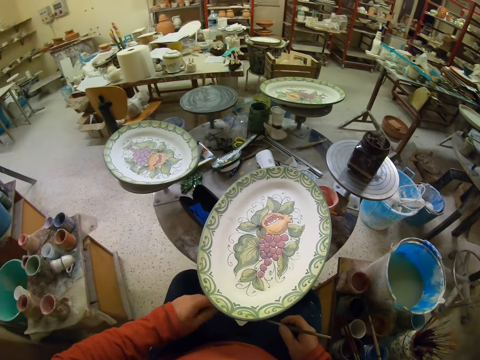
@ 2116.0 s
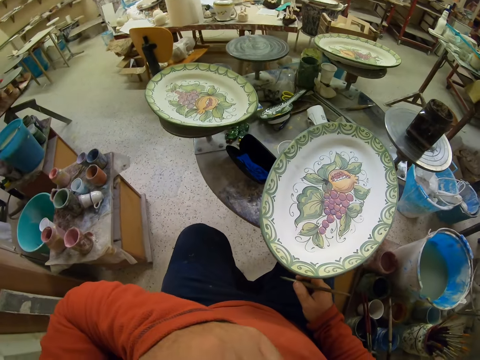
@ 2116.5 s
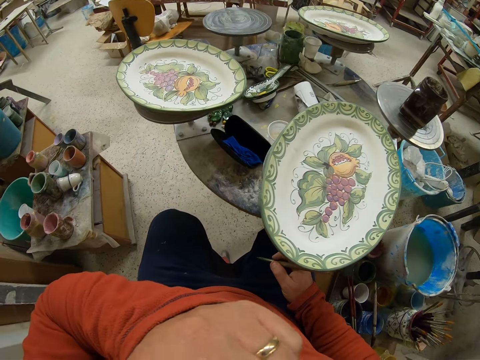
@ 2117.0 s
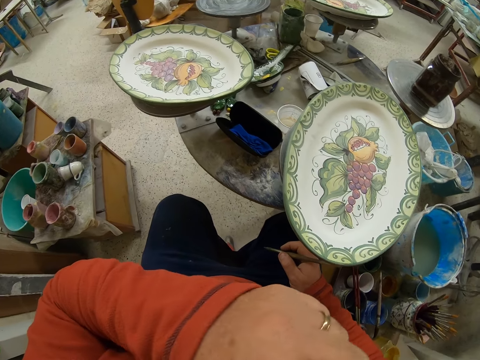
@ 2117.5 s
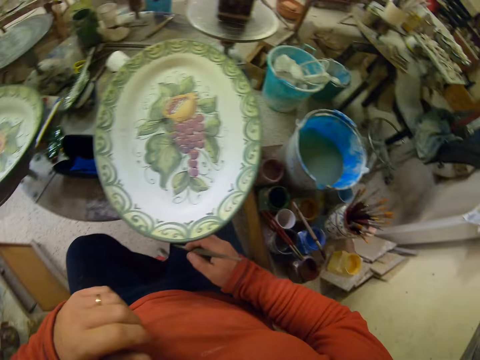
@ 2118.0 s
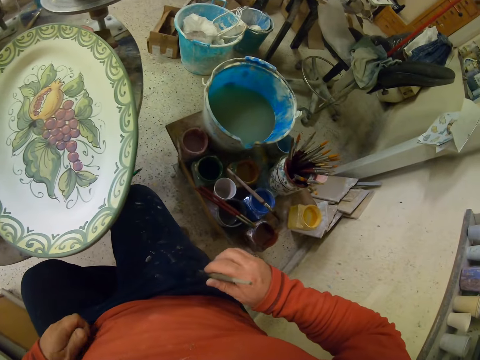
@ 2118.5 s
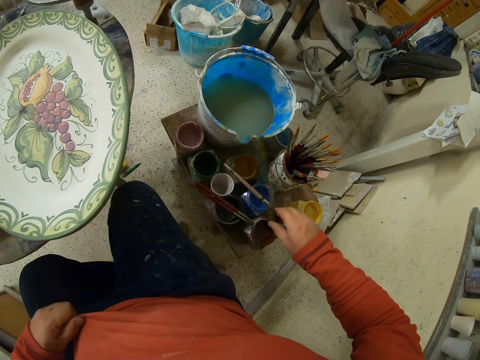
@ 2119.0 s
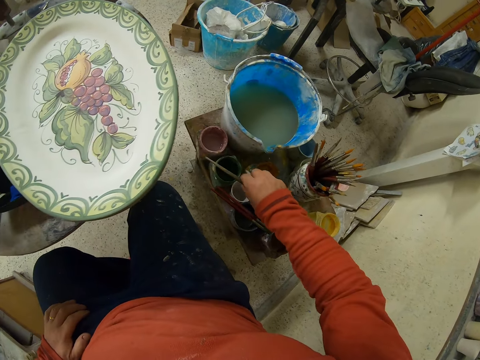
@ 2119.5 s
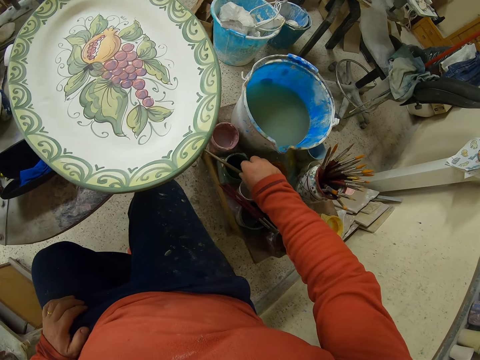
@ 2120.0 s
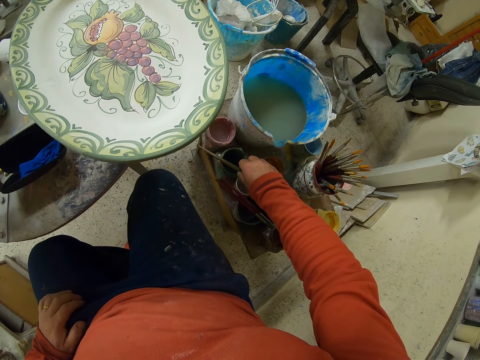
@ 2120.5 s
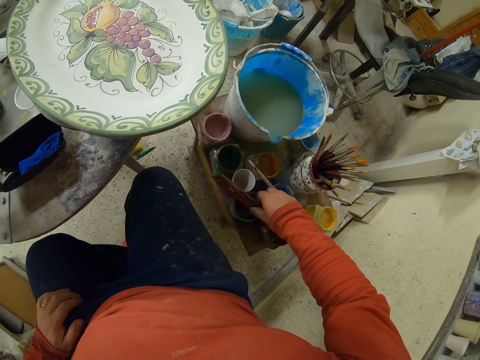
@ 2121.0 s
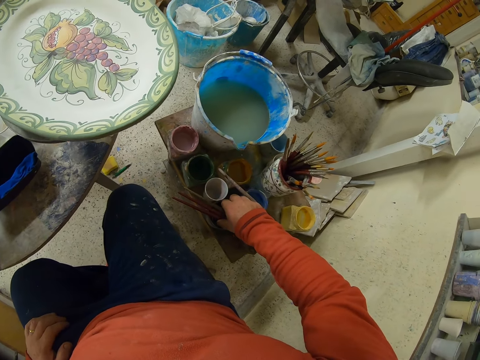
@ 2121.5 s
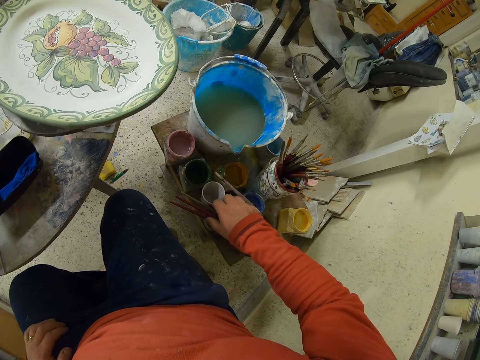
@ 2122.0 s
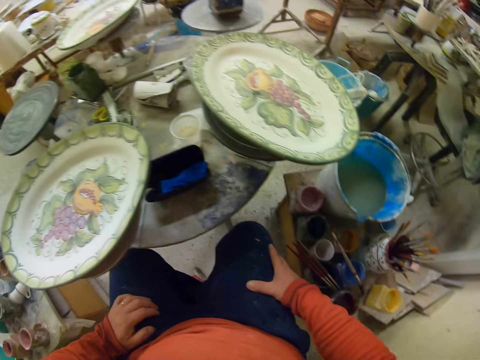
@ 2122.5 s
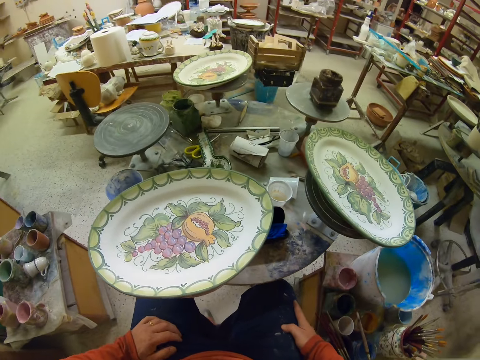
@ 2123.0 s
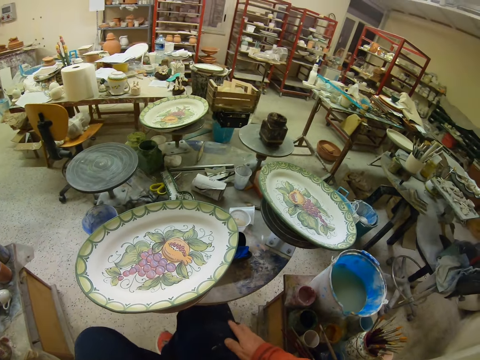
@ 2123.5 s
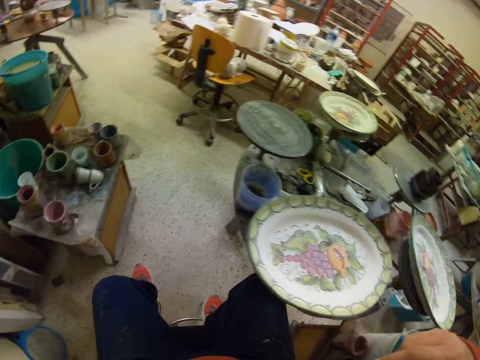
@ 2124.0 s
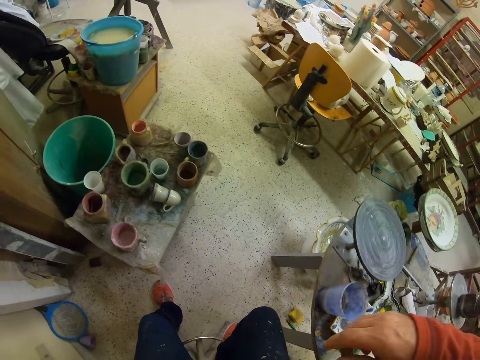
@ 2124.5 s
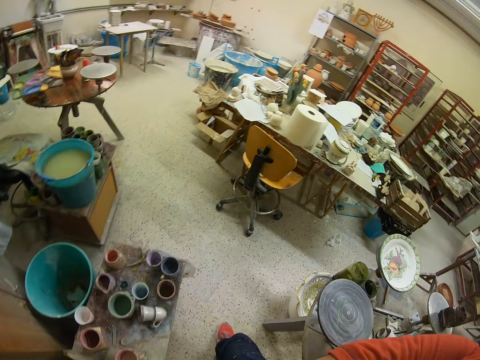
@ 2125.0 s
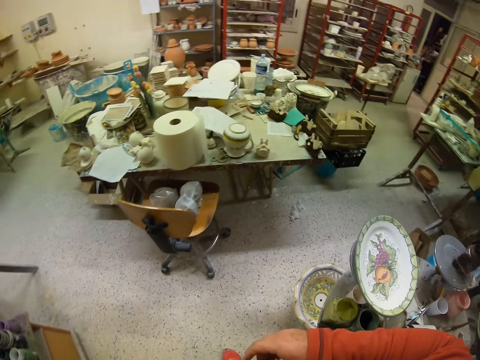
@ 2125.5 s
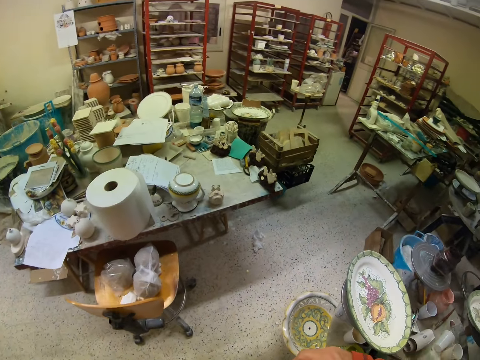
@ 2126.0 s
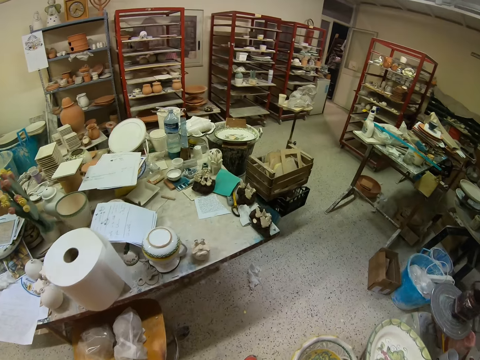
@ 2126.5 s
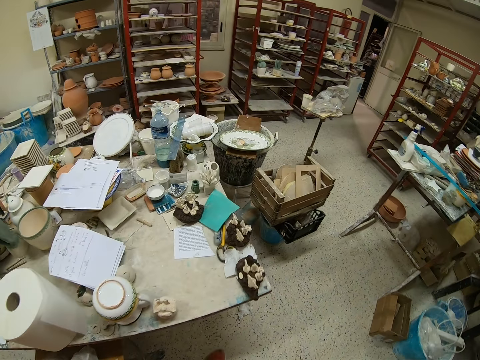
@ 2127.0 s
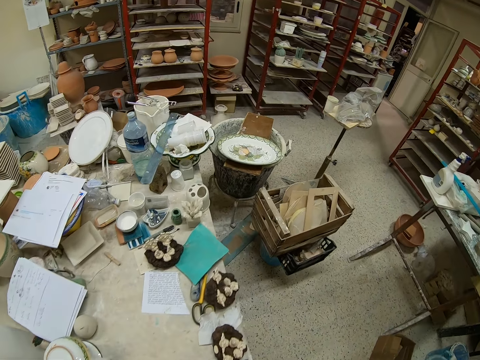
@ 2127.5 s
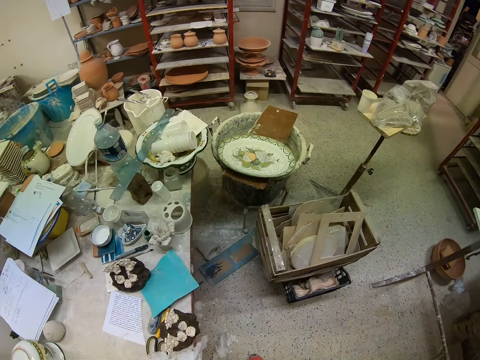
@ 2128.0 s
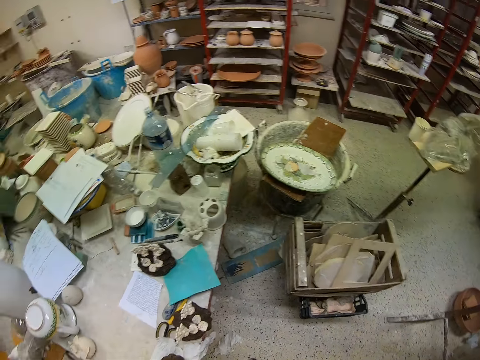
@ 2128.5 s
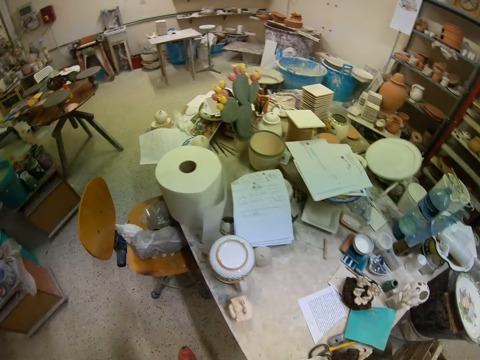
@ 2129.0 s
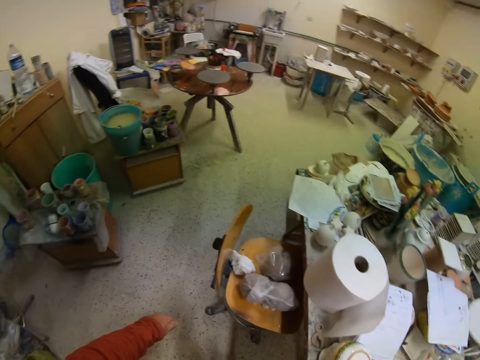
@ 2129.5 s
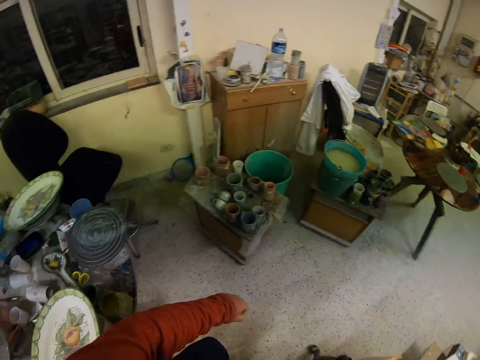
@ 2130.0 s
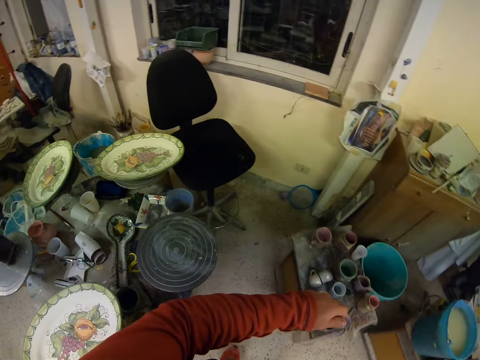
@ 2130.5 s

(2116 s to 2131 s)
The camera wearer puts the paint brush down. They walk in the warehouse.

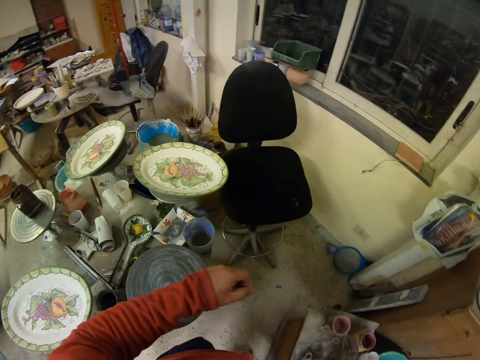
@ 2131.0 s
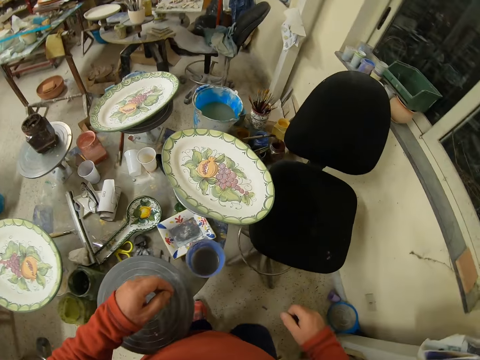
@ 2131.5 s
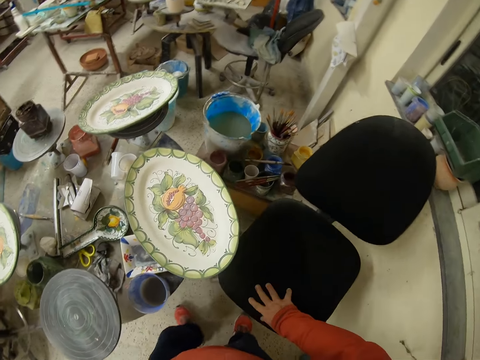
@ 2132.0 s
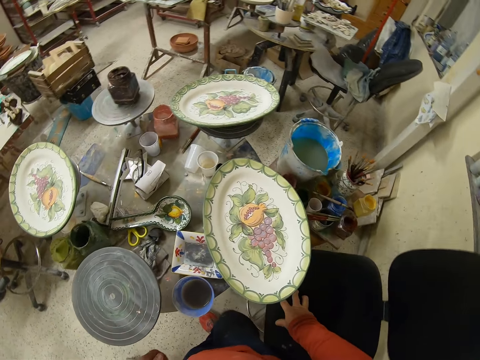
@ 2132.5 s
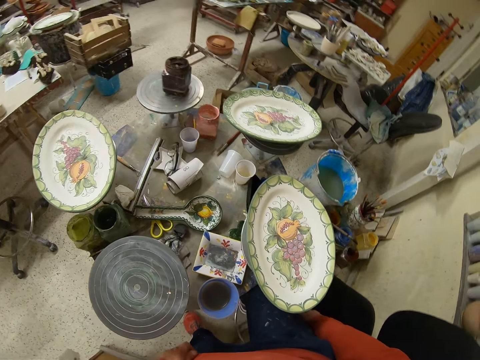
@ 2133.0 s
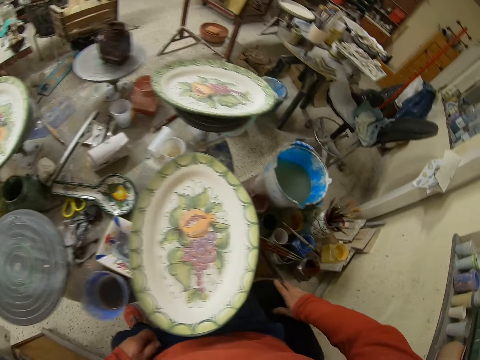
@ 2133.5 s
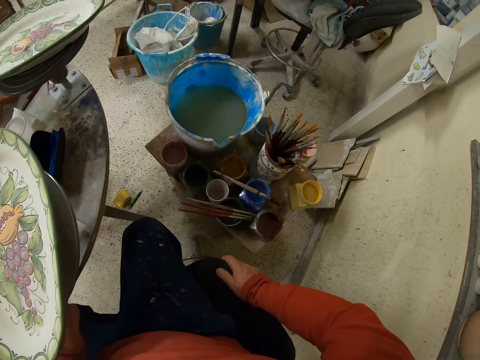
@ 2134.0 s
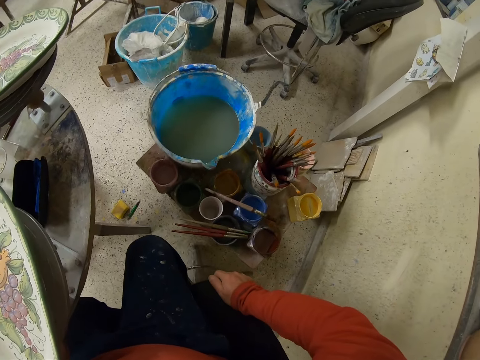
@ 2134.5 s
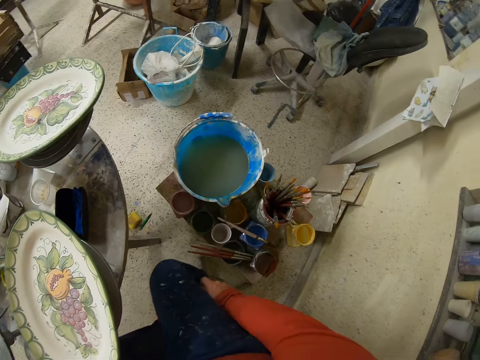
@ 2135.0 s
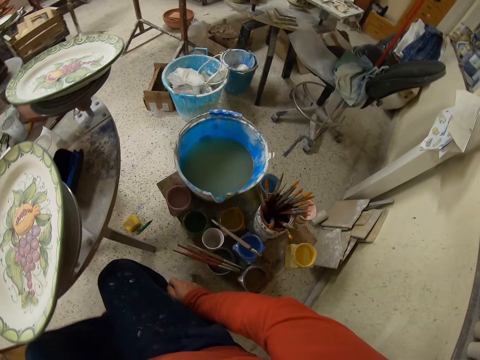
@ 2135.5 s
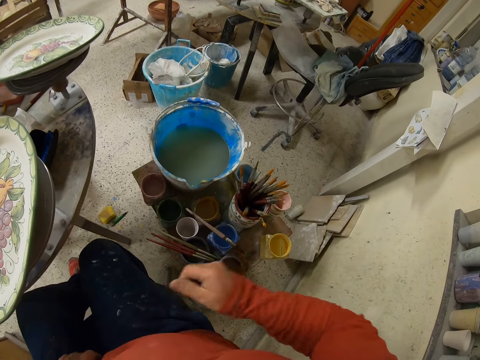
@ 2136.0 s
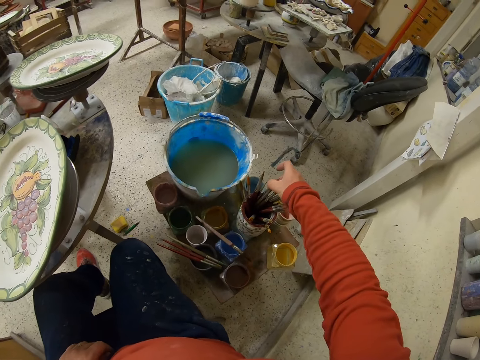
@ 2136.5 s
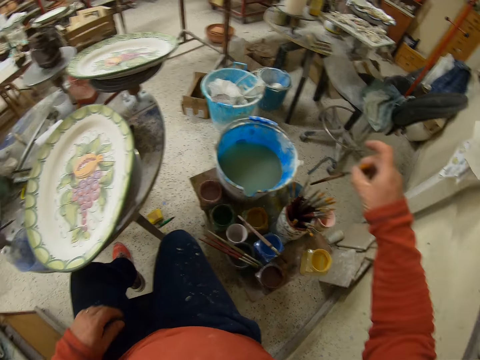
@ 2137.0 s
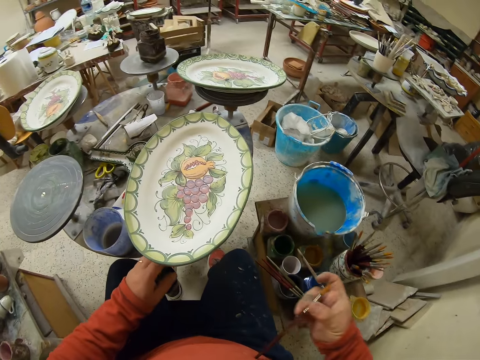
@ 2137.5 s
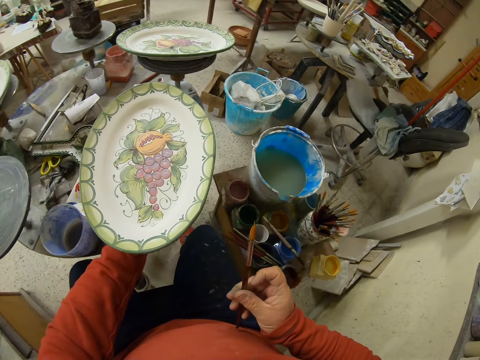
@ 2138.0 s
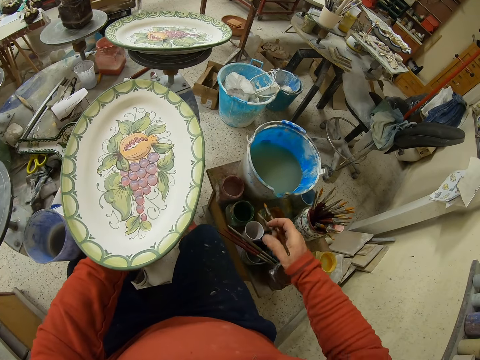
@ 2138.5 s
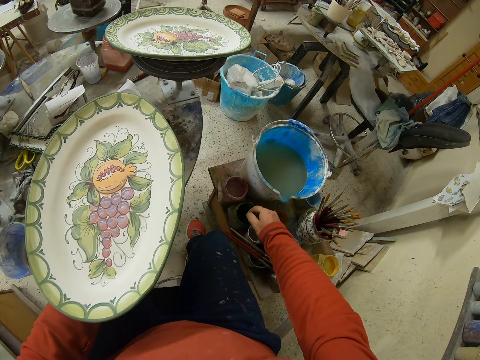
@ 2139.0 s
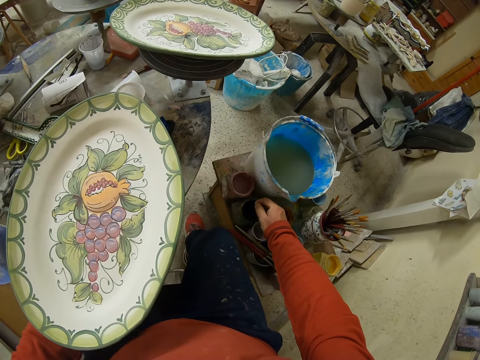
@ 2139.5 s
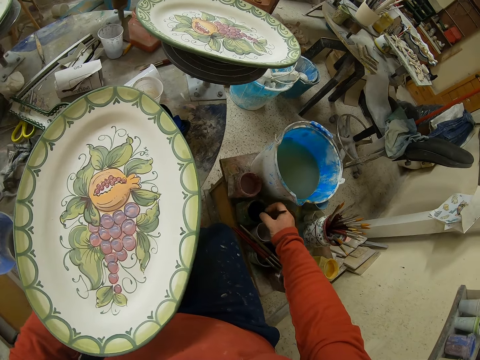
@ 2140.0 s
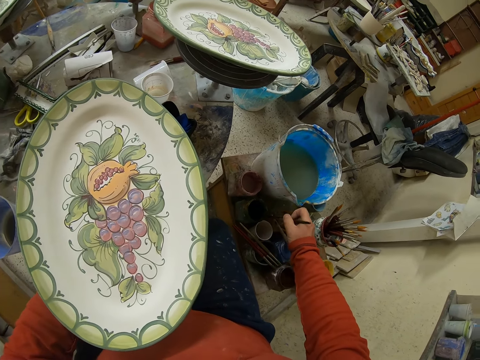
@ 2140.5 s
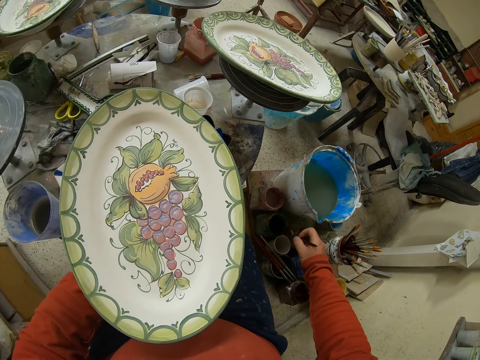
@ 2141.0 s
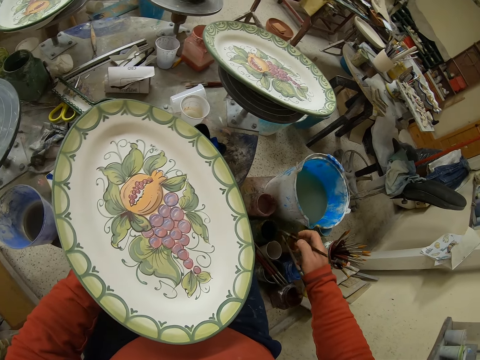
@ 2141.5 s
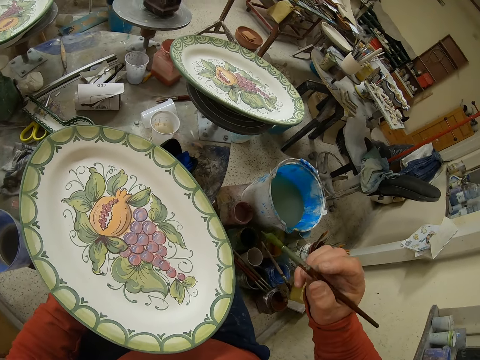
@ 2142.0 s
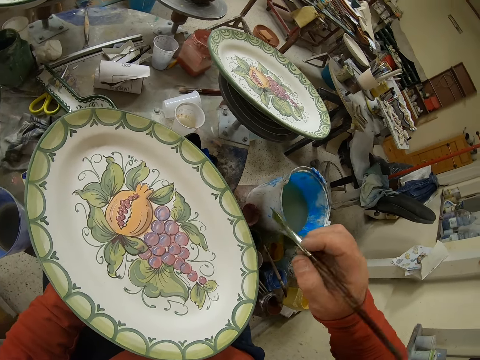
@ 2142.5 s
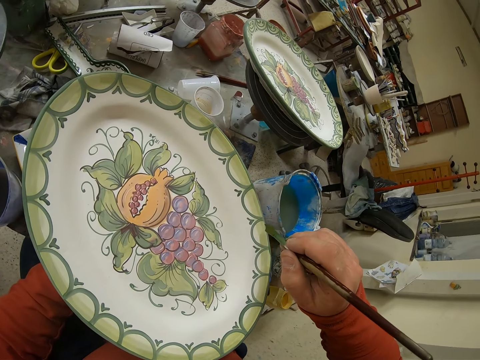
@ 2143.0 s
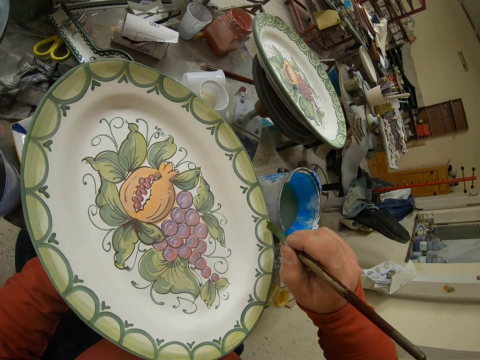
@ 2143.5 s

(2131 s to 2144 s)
The camera wearer sits on a chair. They pick up the paint brush, dip the brush in the paint, and draw patterns on a plate.
